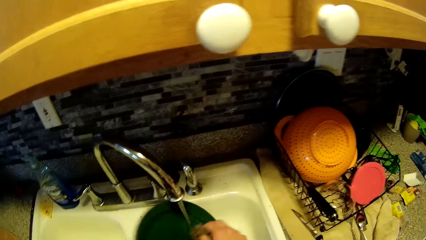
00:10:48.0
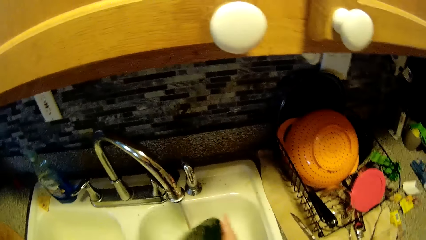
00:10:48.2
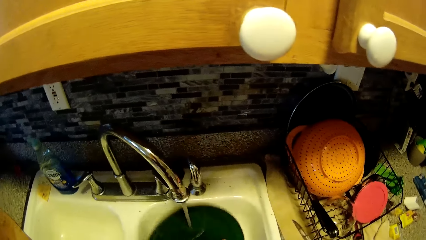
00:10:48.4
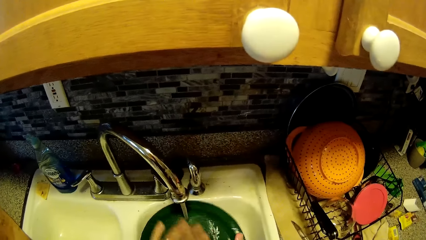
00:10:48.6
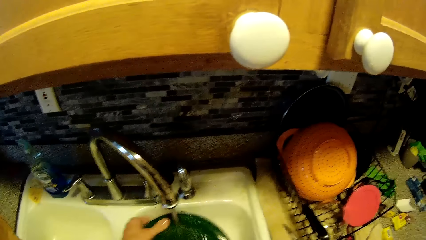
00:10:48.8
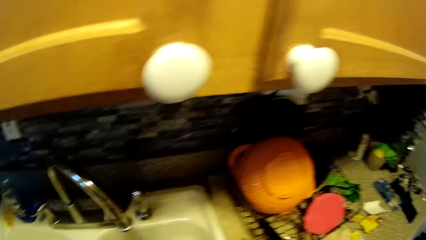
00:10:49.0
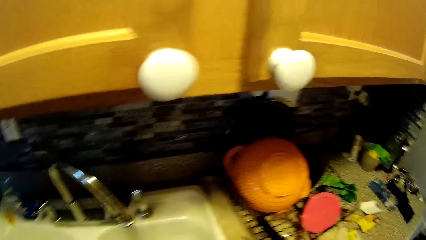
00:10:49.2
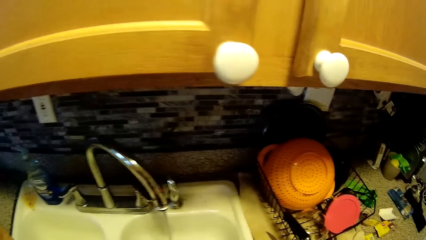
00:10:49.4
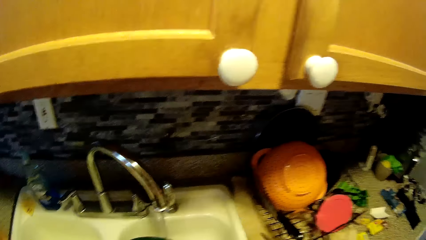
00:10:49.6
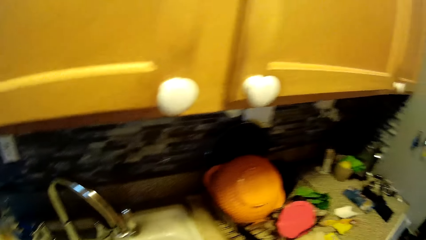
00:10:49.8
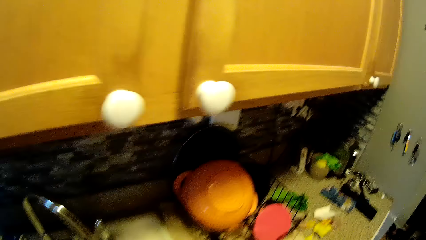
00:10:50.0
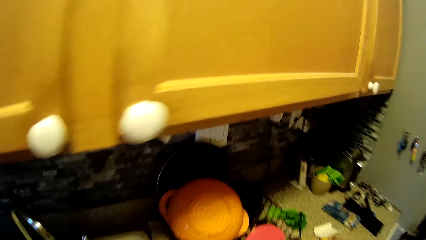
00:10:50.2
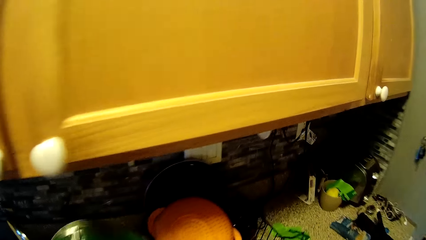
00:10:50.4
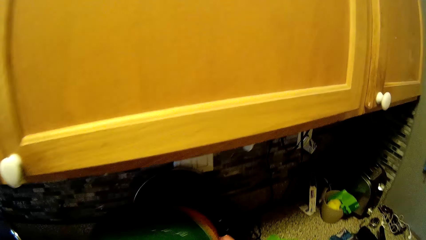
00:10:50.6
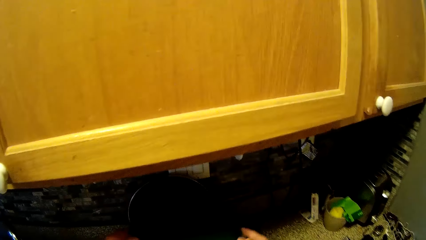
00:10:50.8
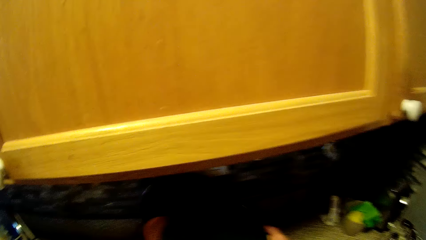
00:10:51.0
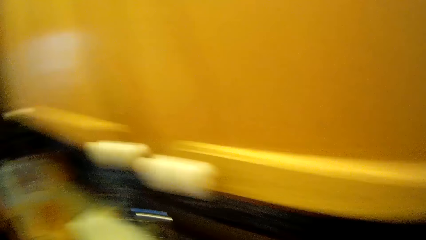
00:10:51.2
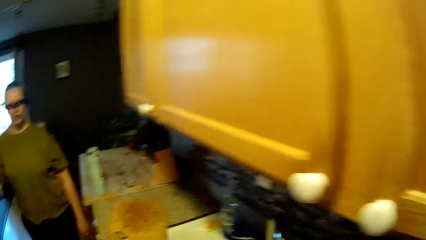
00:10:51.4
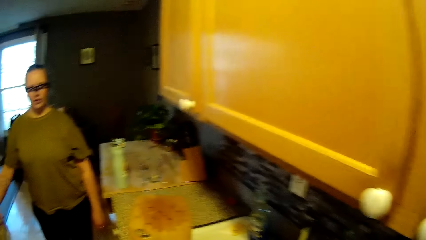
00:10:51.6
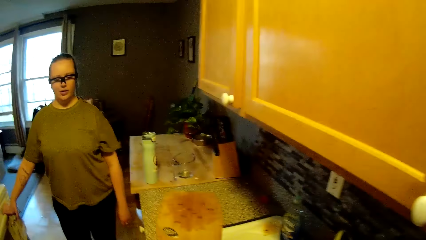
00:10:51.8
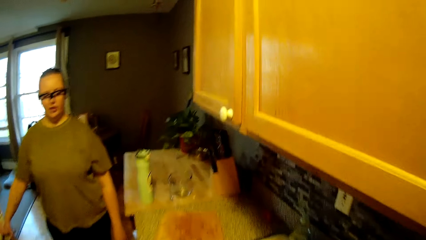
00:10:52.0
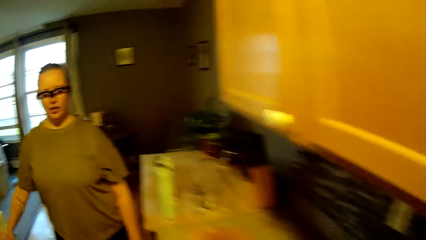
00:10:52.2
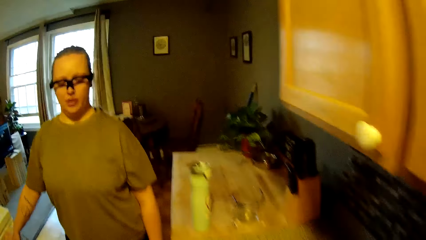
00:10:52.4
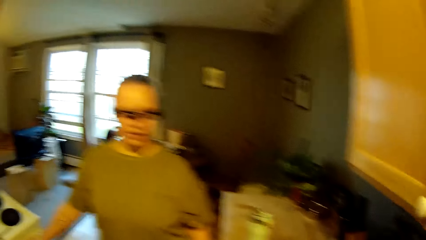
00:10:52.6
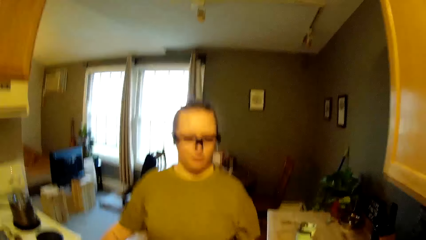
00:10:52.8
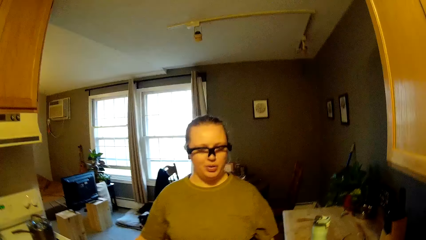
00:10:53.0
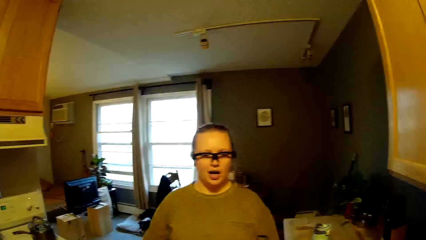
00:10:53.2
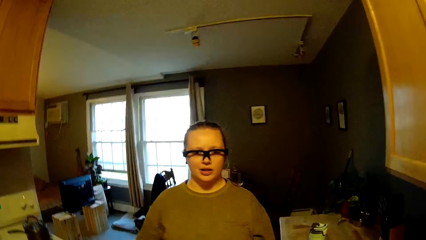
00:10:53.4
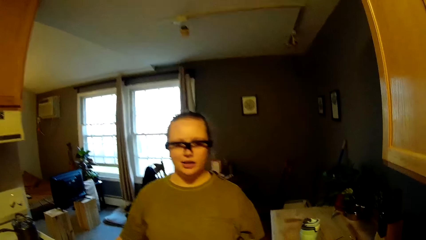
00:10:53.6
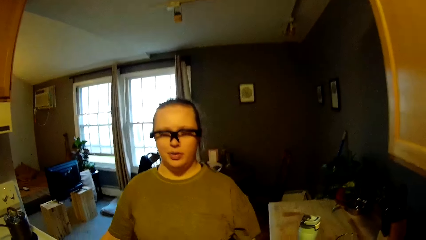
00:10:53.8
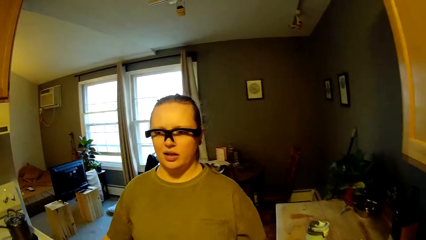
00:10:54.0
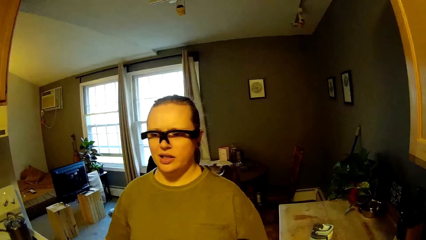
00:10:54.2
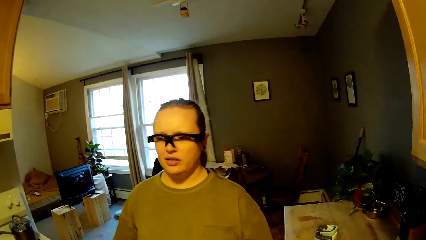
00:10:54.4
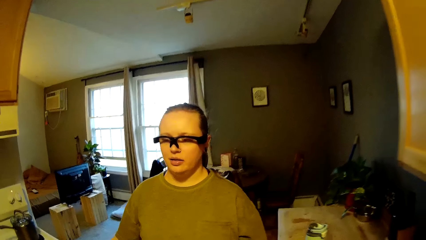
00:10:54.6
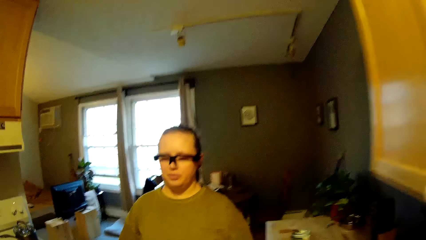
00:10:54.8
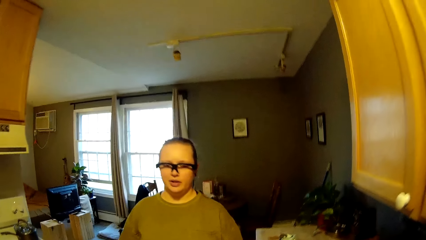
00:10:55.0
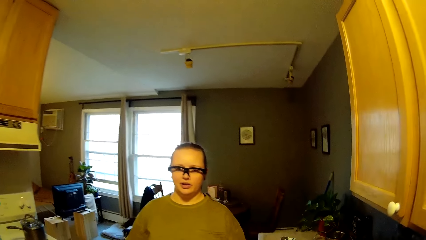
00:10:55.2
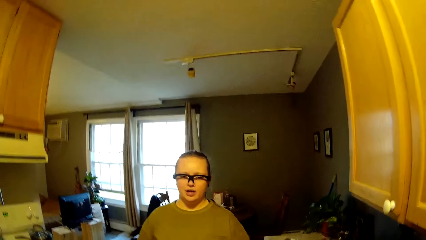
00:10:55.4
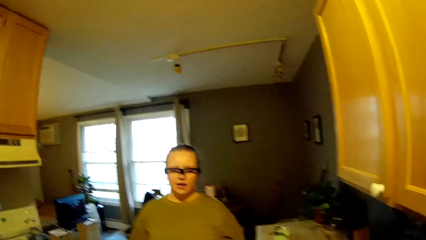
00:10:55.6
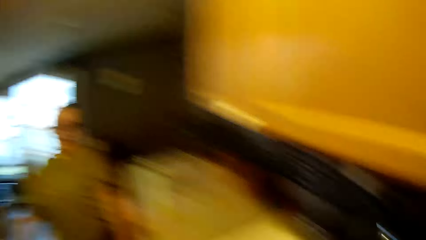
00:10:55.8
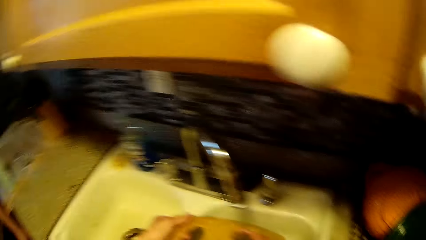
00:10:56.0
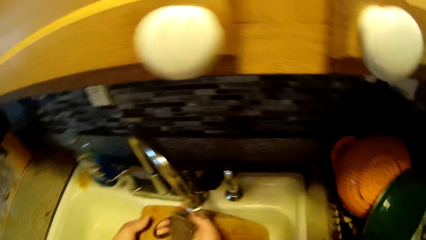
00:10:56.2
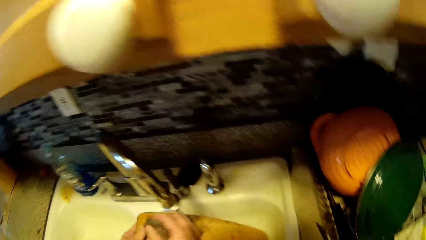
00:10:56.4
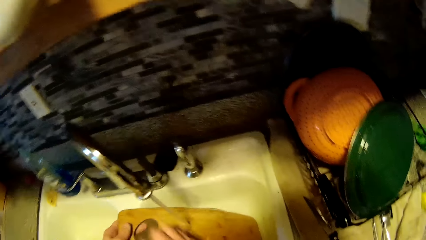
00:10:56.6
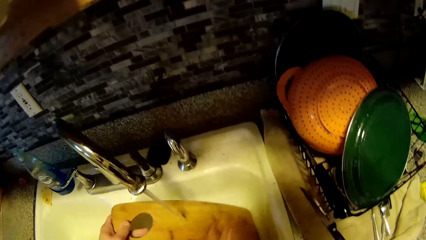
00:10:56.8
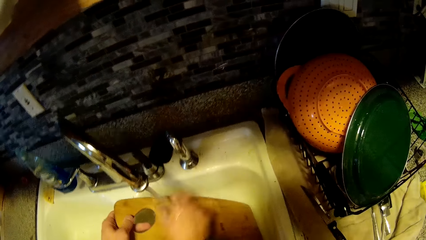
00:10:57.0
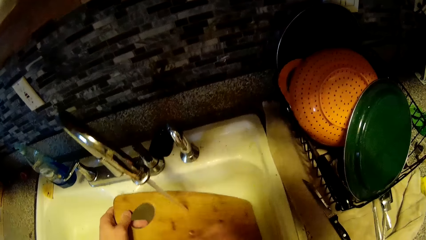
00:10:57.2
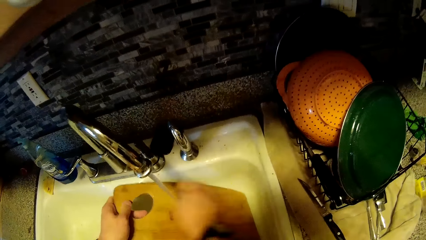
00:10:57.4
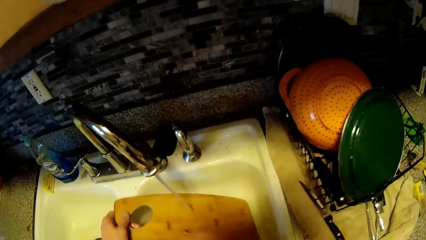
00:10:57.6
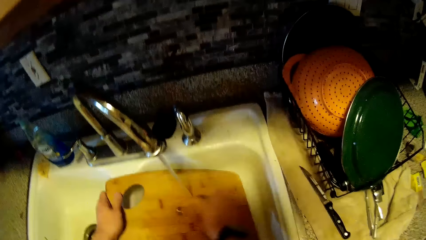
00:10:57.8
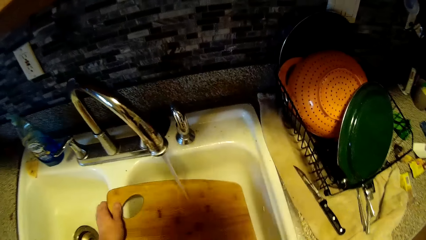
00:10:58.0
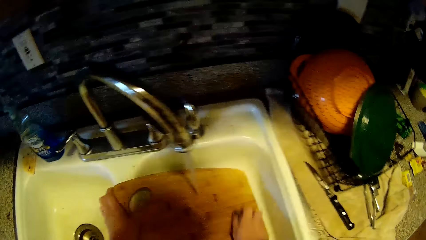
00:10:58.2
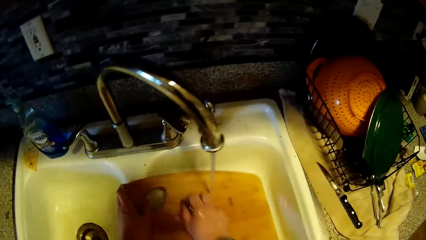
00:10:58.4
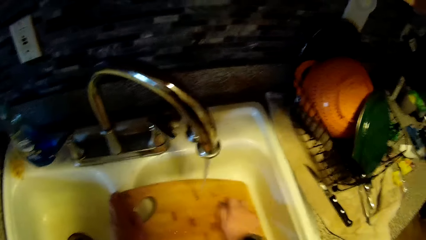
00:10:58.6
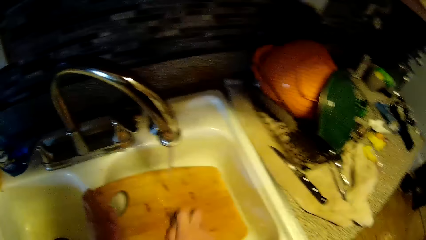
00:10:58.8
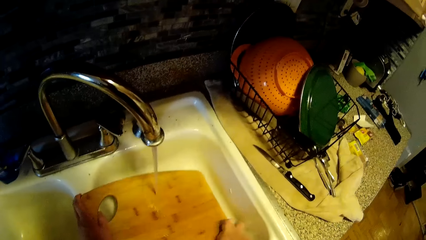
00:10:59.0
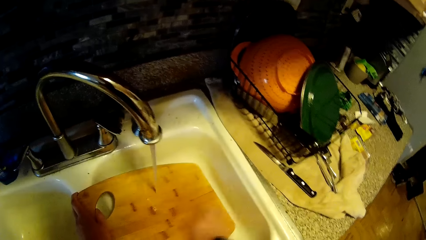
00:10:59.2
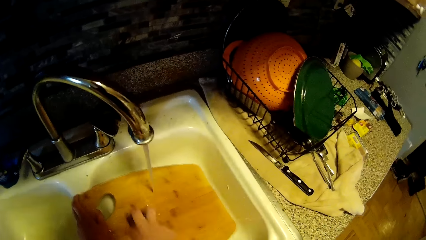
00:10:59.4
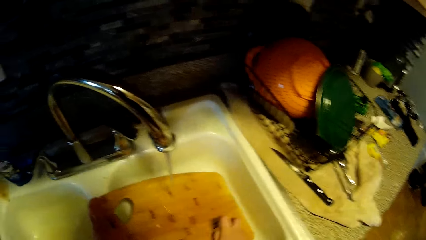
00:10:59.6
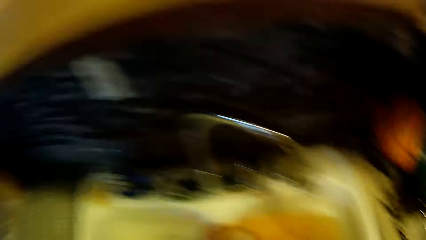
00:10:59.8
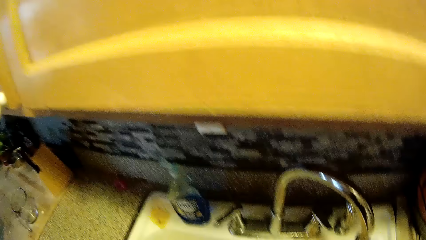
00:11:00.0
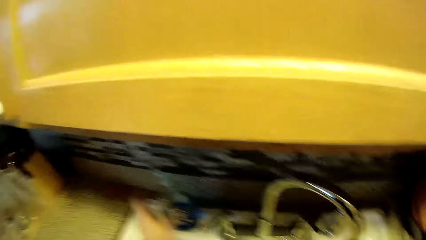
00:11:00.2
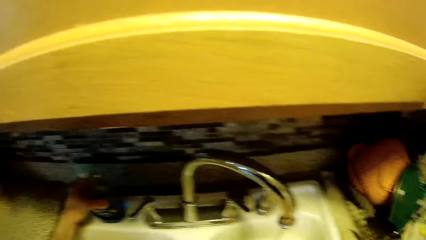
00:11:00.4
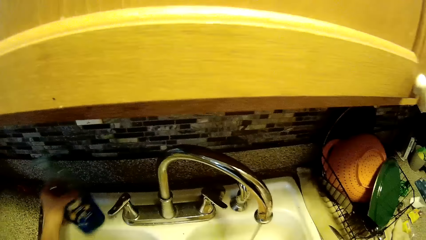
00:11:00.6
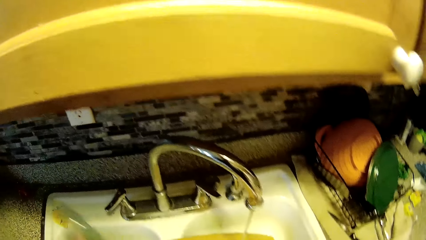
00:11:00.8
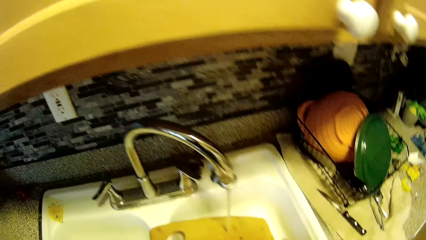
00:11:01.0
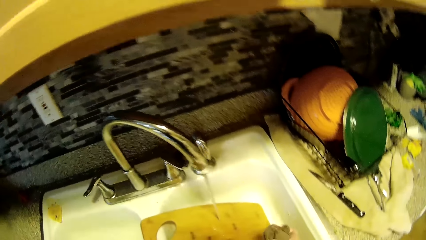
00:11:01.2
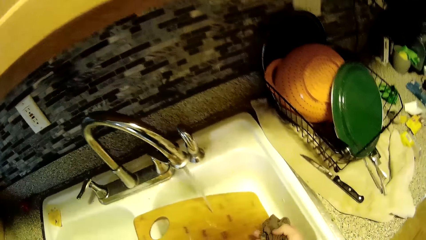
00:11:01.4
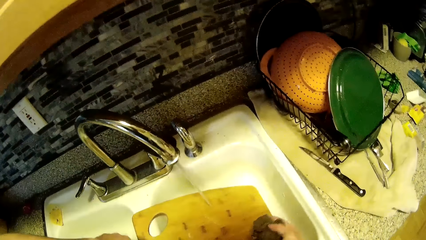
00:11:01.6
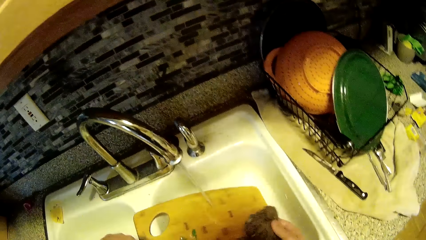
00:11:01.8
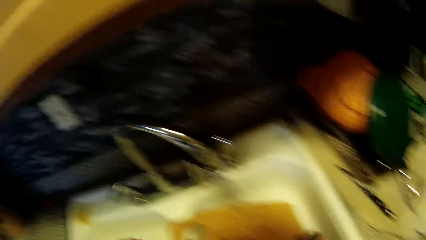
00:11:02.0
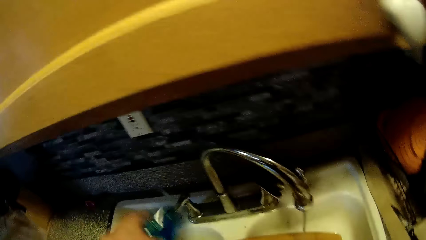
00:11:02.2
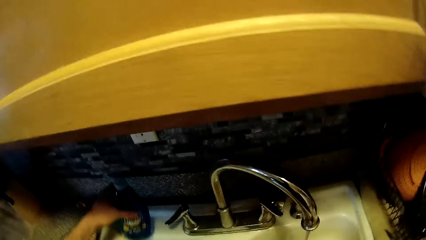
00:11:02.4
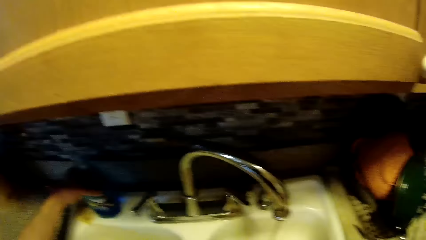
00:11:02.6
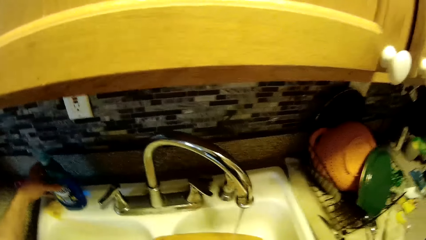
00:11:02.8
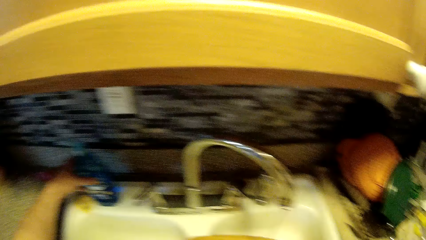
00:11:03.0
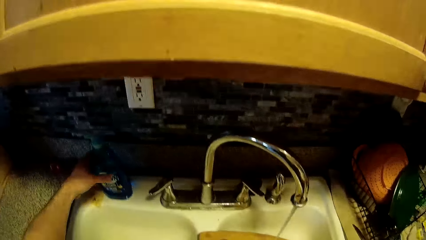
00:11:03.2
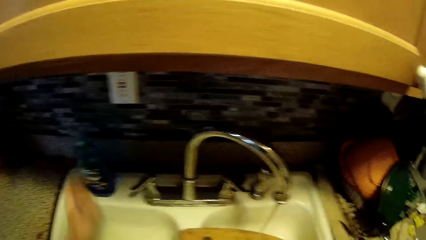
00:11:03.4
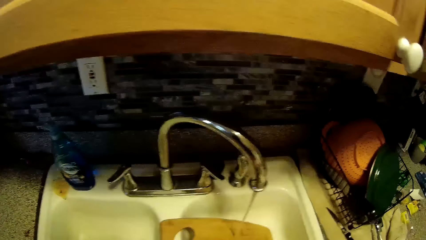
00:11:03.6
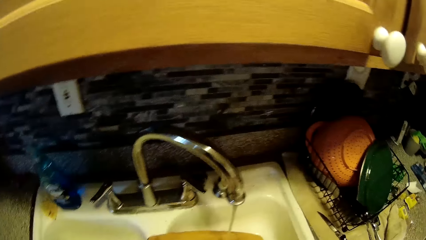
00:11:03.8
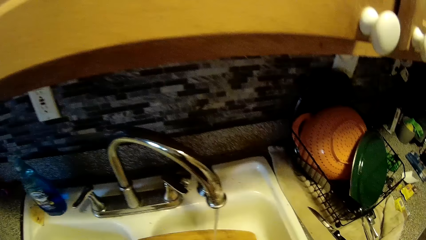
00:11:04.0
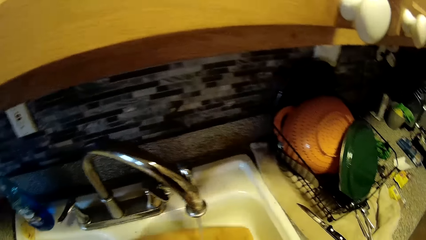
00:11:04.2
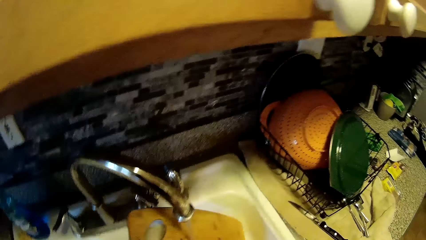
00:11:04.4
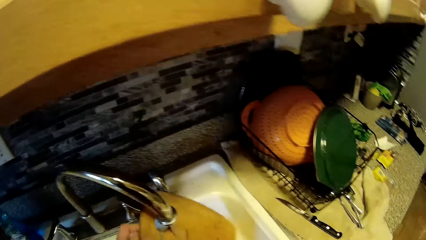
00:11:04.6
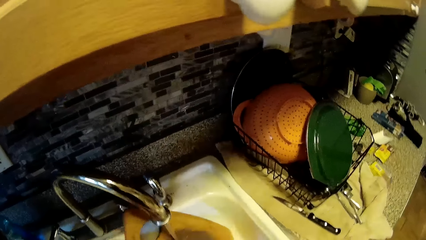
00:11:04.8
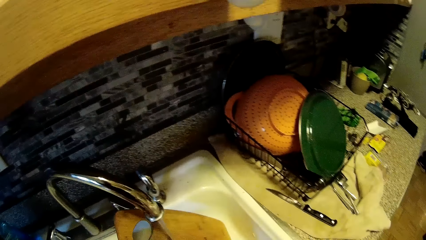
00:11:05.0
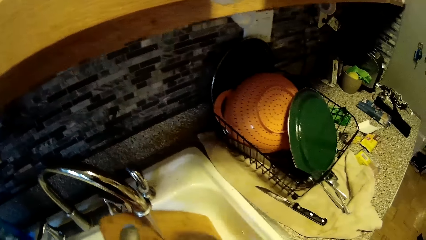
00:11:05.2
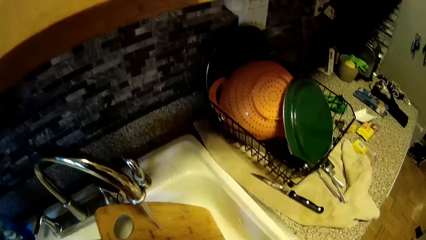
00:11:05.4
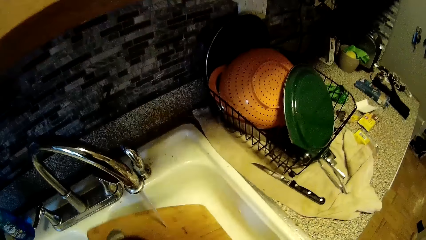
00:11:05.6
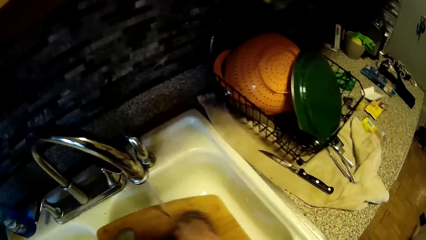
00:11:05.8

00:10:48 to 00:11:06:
The camera wearer drops the plate in the basket on the sink with his hands. A woman is standing. The camera wearer washes the chopping board in the sink with the sponge in his right hand. He picks up a container of soap on the sink with his left hand. He pours soap from the container in his left hand on the chopping board in the sink. He places the container of soap on the sink with his left hand. He washes the chopping board in the sink with the sponge in his right hand.
